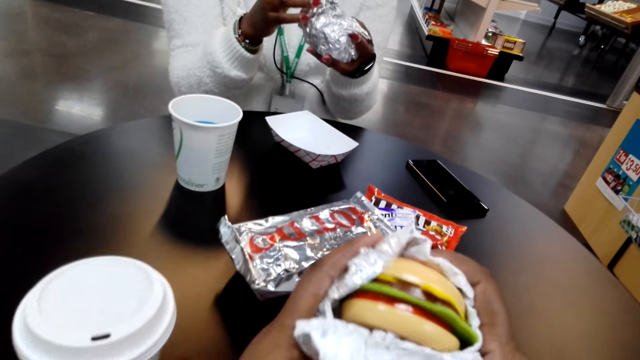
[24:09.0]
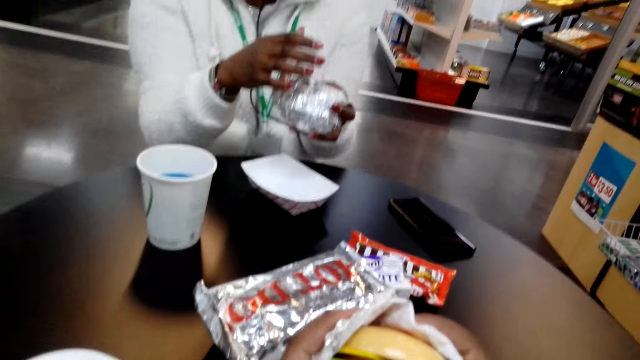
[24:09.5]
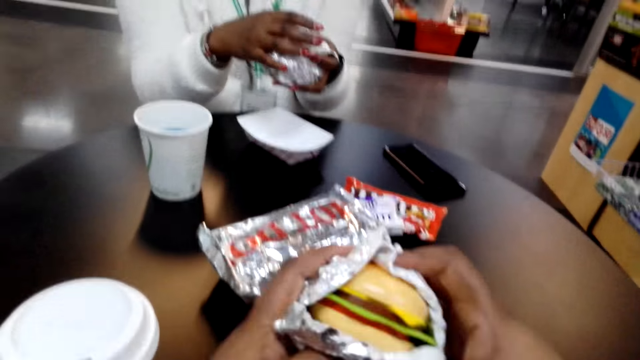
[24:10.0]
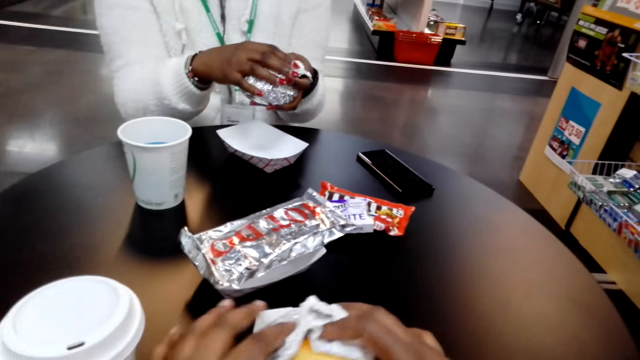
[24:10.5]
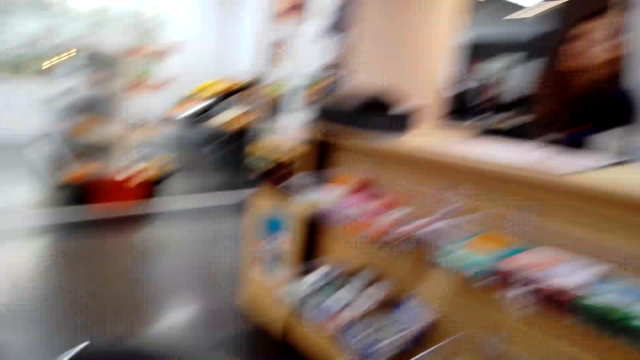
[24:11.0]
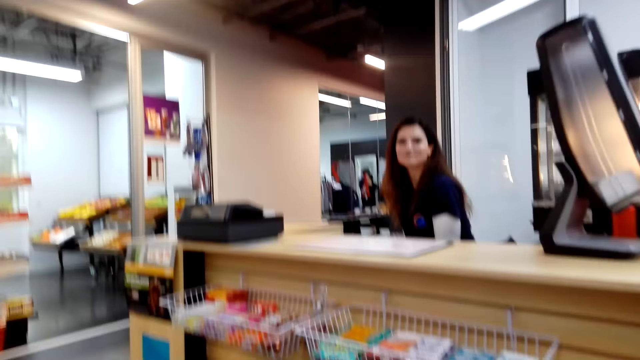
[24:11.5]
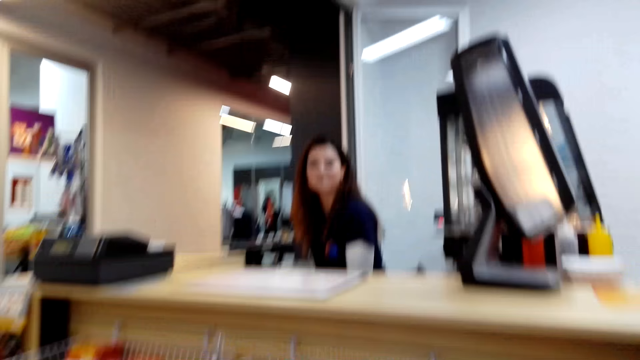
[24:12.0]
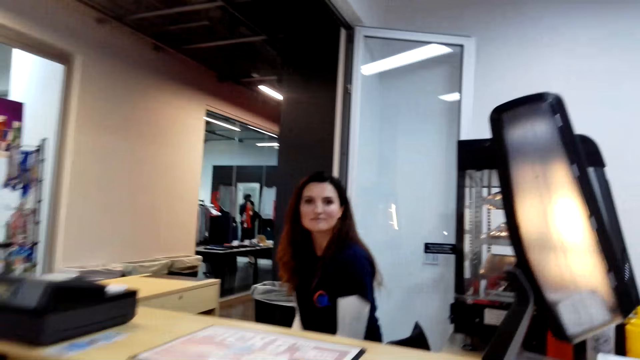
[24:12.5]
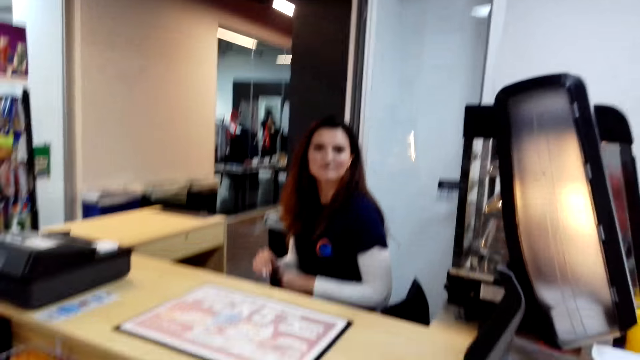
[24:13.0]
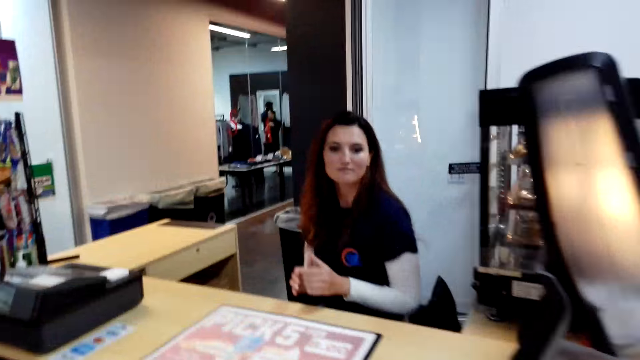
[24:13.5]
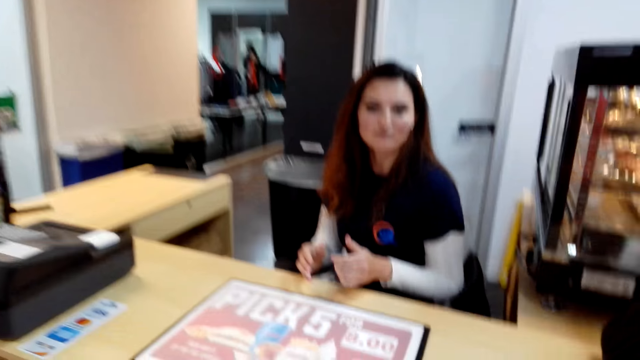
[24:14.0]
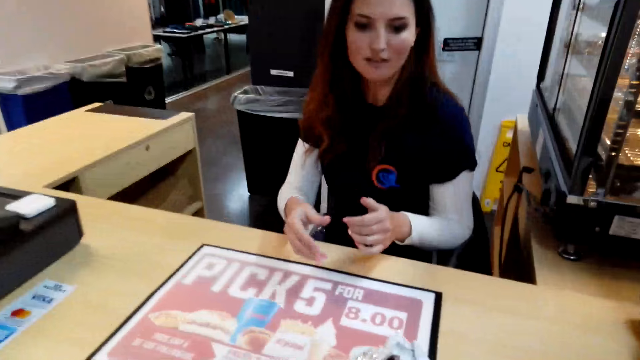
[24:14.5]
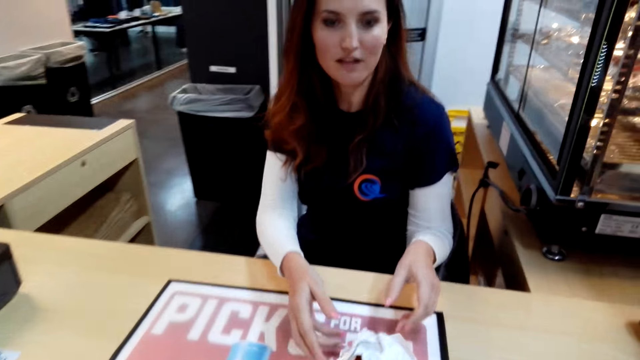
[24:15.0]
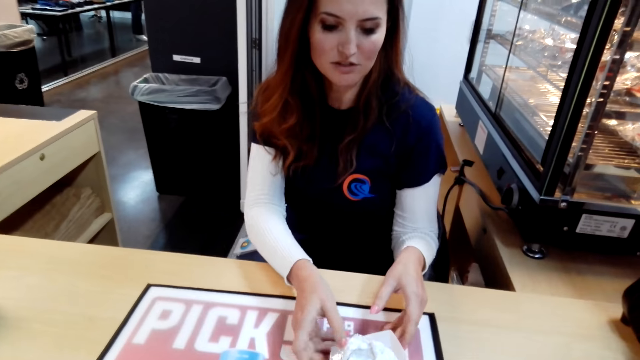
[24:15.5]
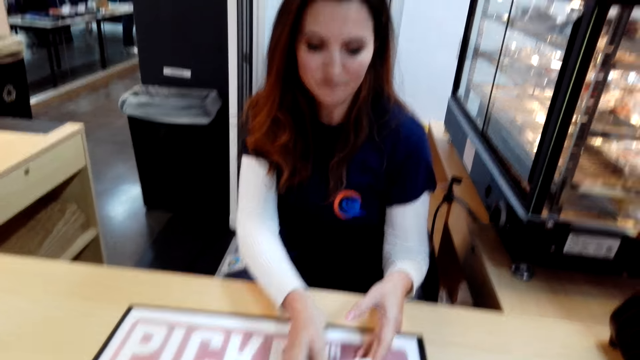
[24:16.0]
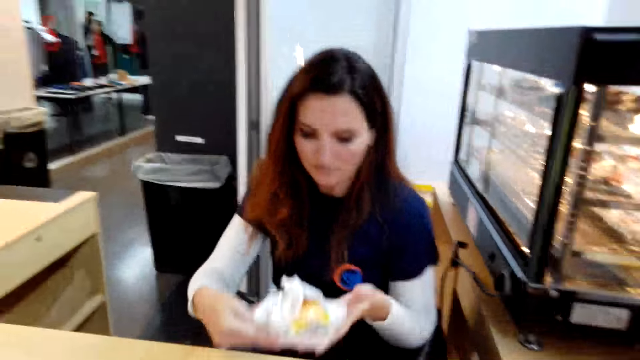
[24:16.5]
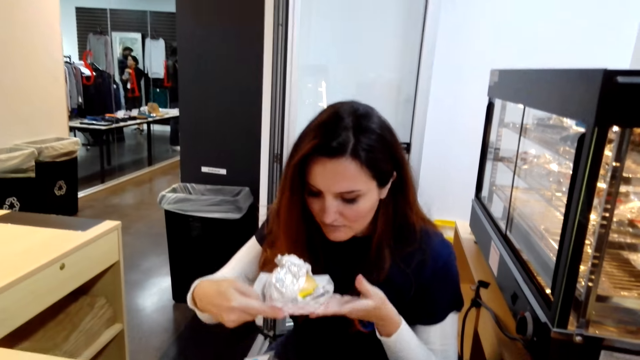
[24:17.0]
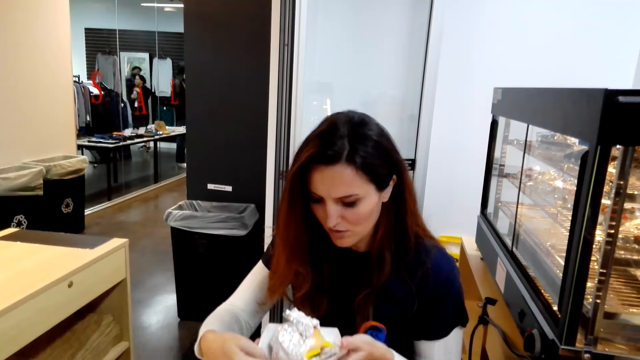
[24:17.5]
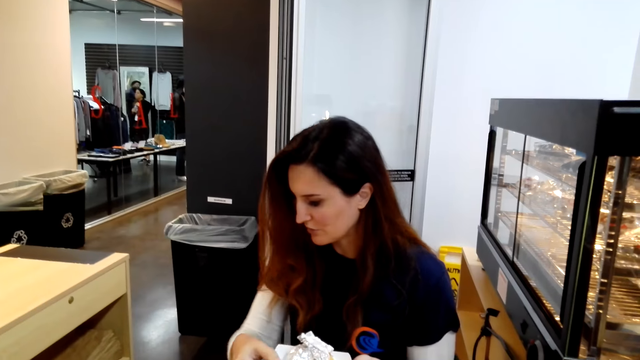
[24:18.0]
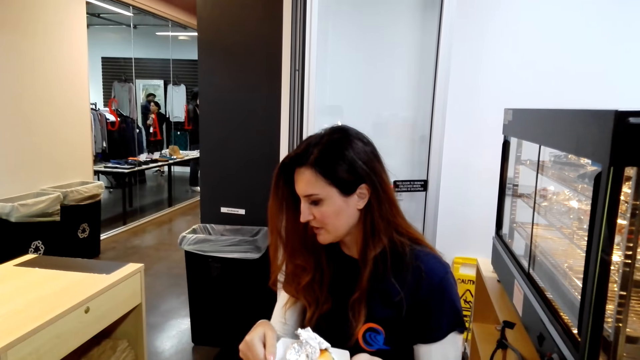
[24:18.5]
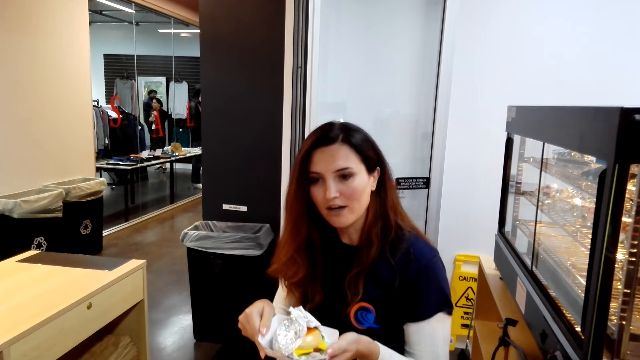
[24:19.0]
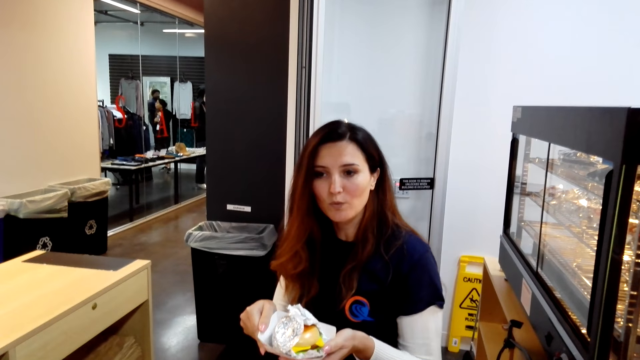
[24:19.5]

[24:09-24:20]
The camera wearer wraps the burger. The woman wraps the burger. The camera wearer puts down the sandwiches and walks around. They give another woman a burger. The other woman smells the burger.

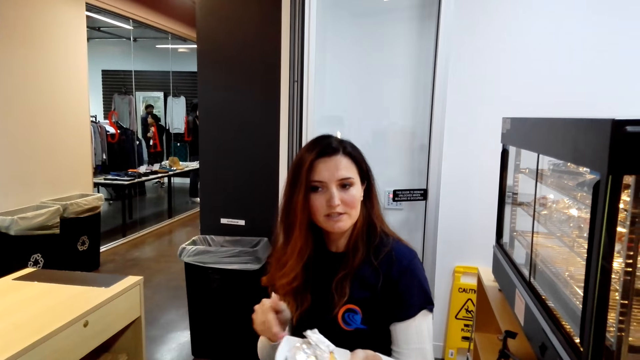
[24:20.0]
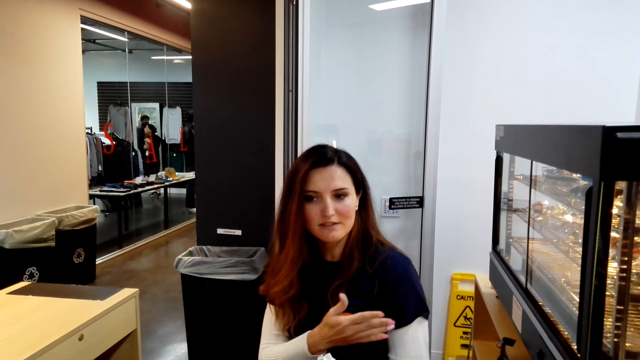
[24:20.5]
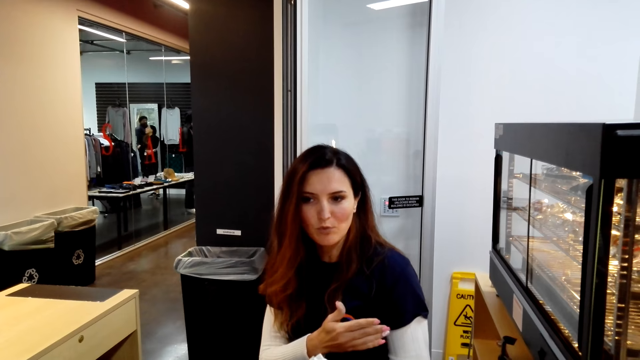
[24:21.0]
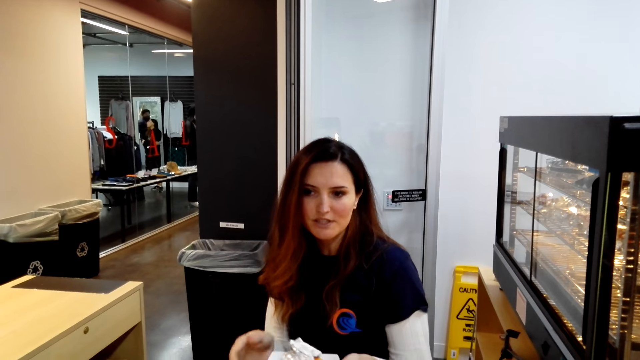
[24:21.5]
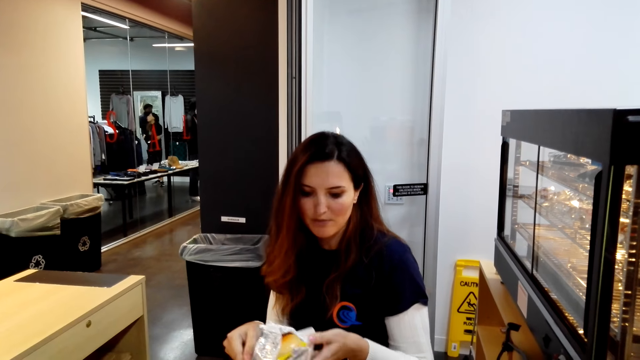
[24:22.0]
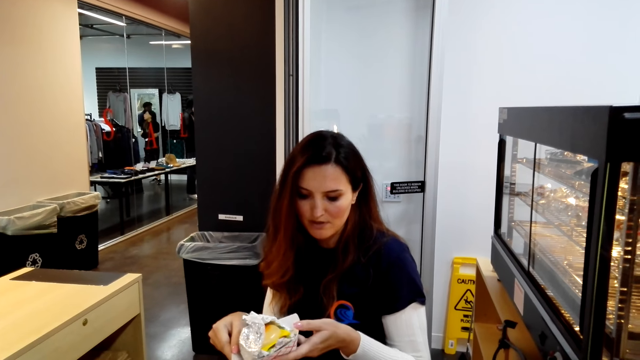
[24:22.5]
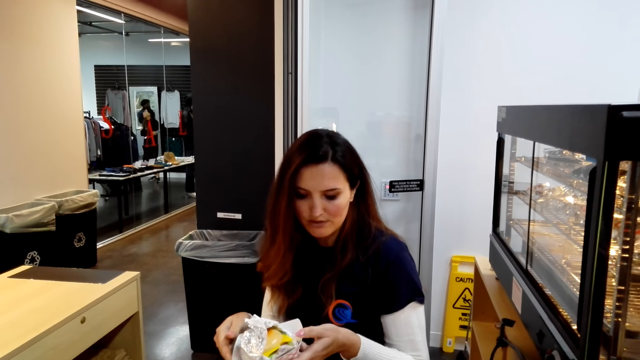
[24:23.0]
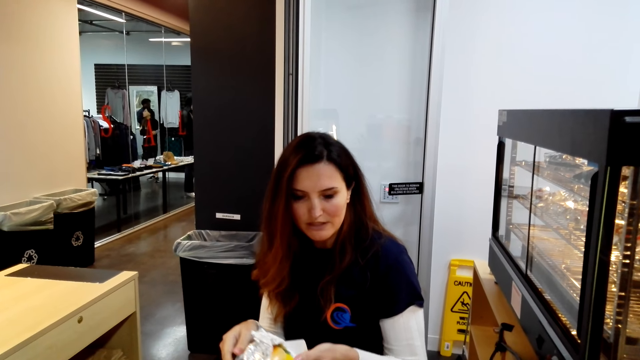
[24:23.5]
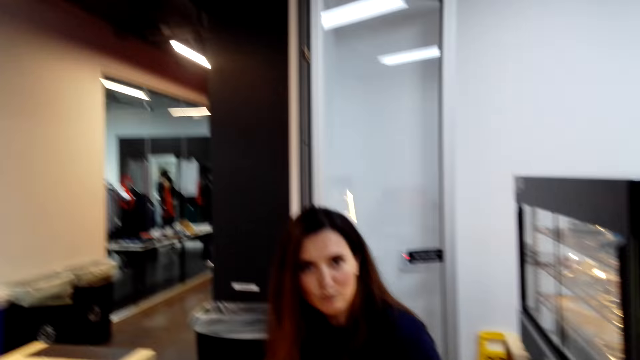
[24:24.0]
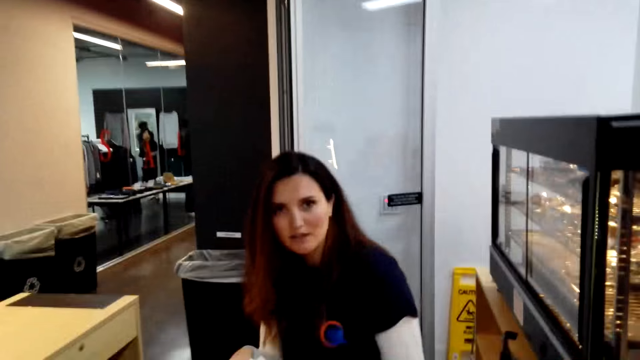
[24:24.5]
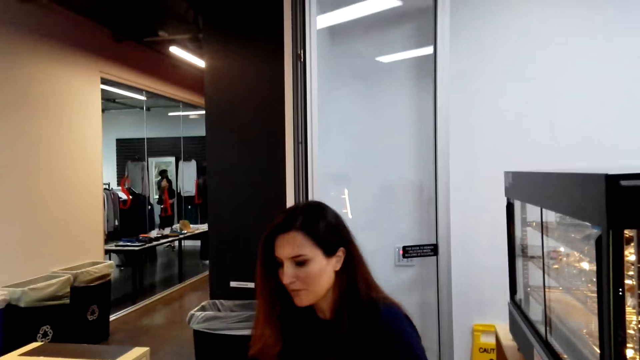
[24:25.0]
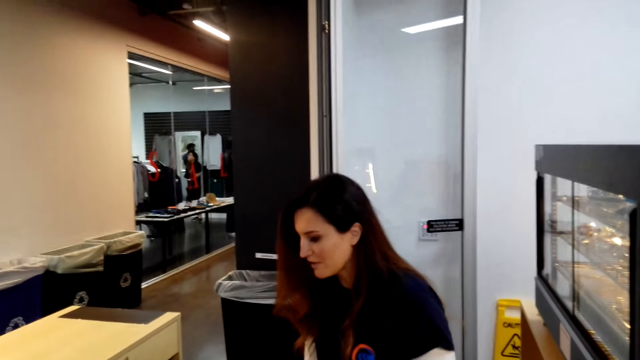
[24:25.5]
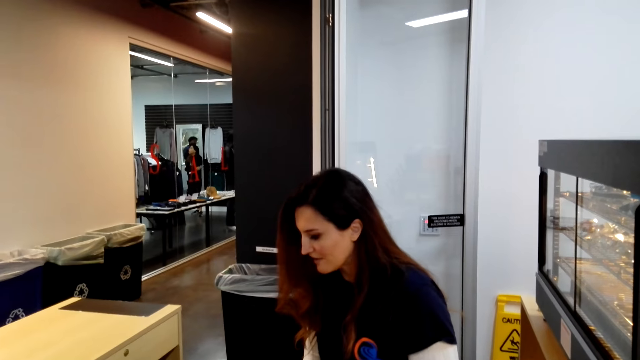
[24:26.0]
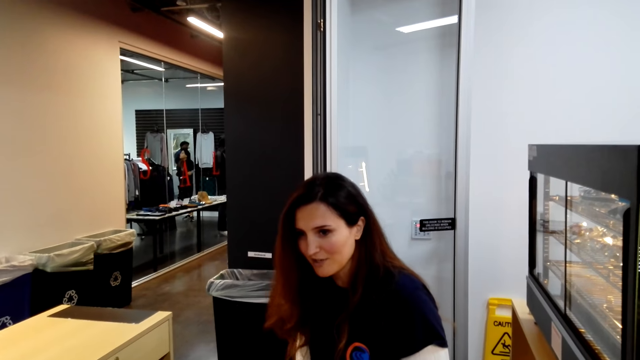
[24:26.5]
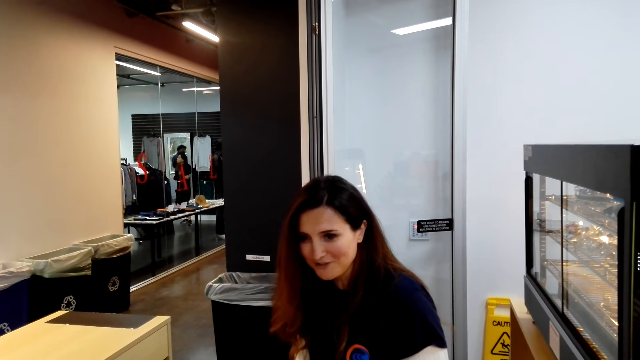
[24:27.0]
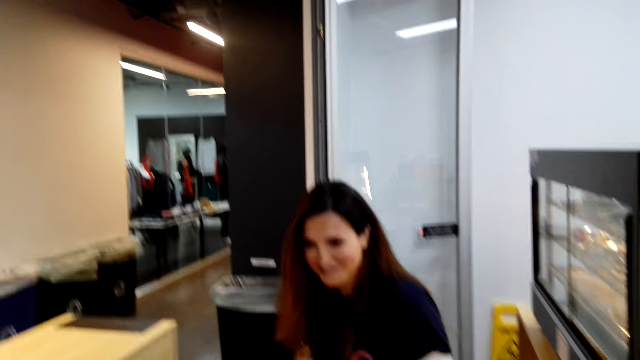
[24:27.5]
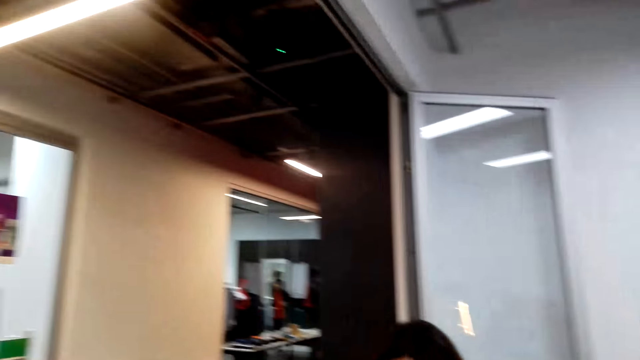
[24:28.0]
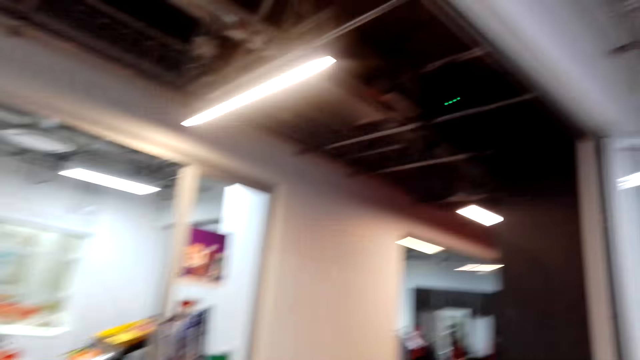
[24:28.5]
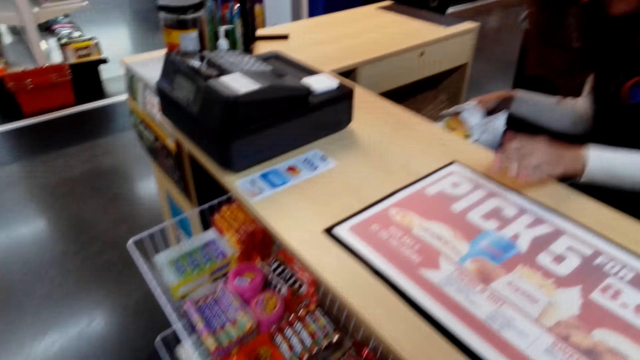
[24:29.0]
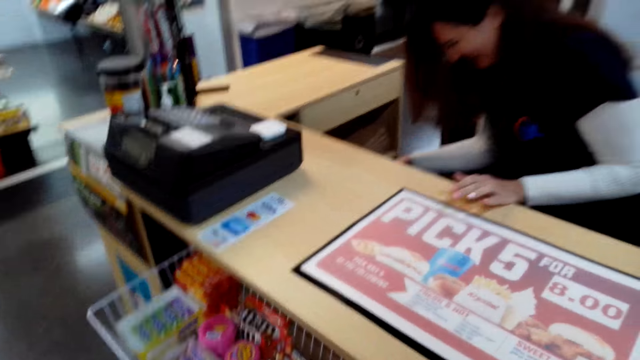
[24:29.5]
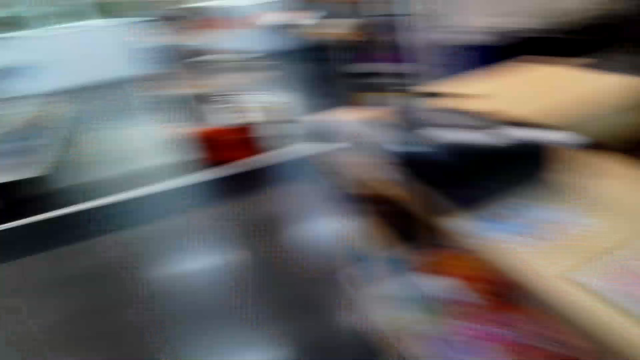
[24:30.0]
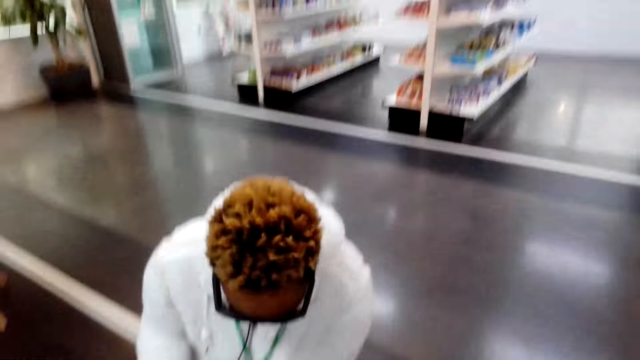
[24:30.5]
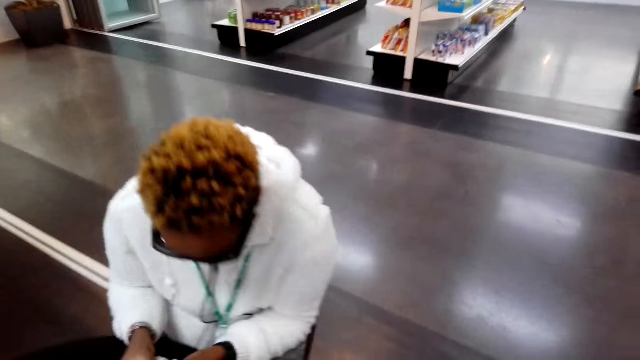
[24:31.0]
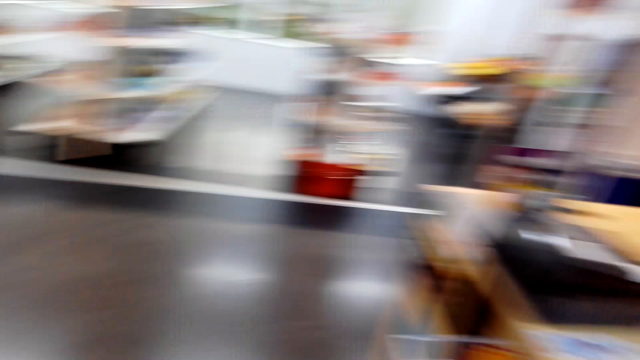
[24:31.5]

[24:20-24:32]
The woman points at the food section. She demonstrates with the right hand. She holds the sandwich. The camera wearer converses with the woman. They look around. The woman puts down the sandwich.
